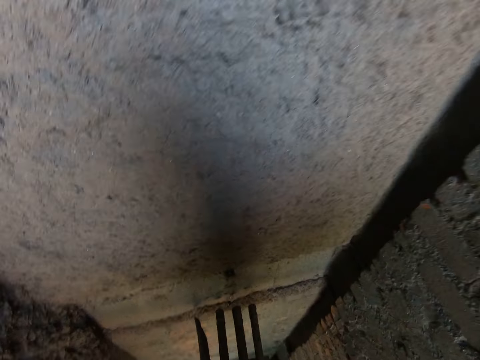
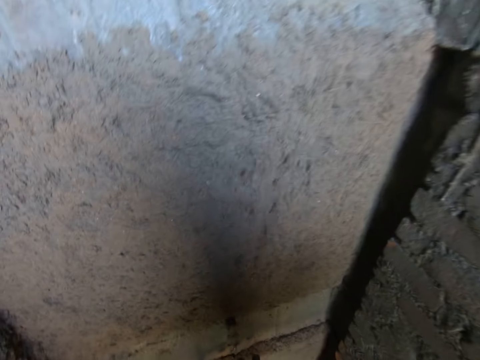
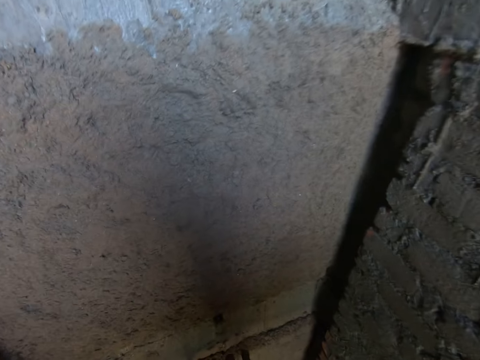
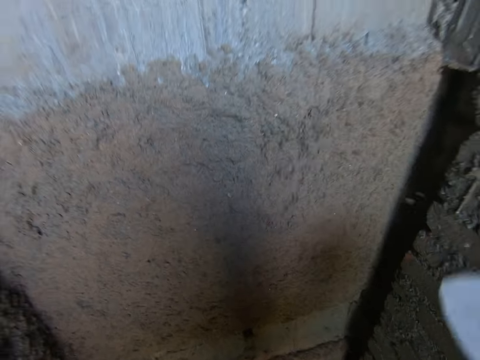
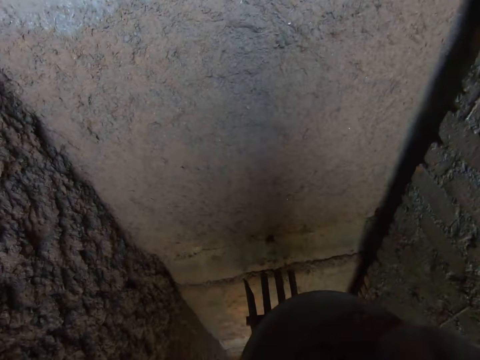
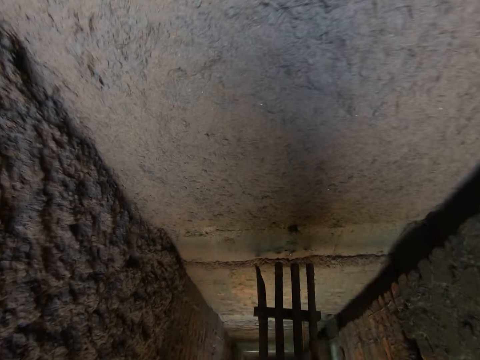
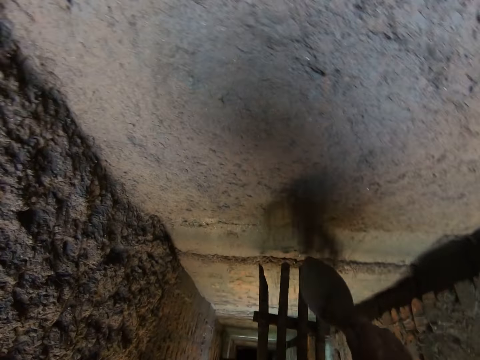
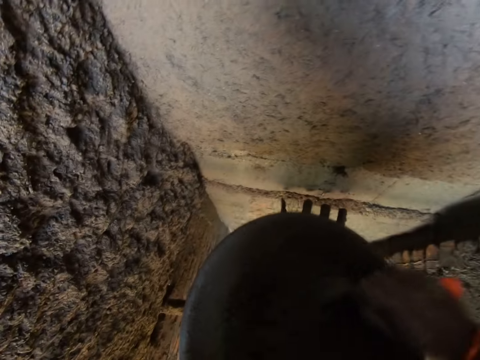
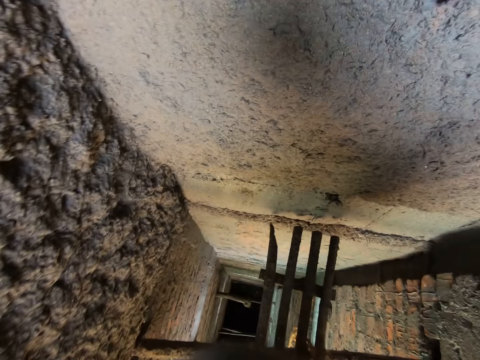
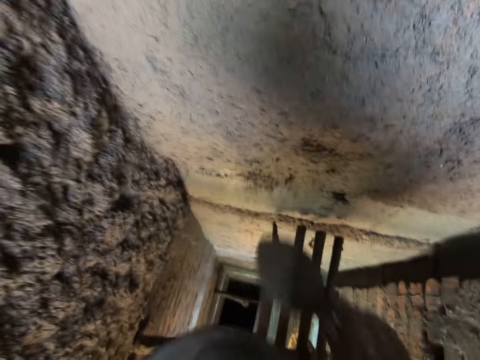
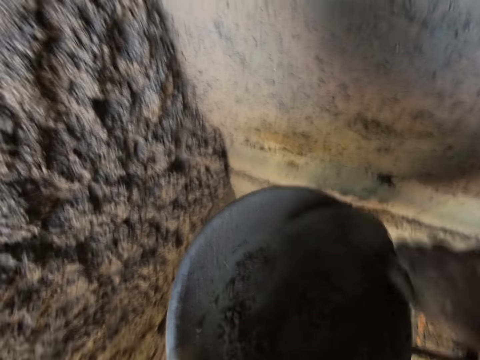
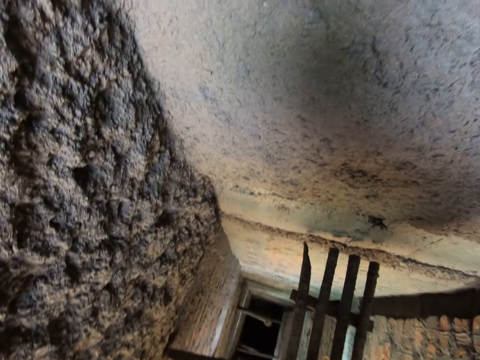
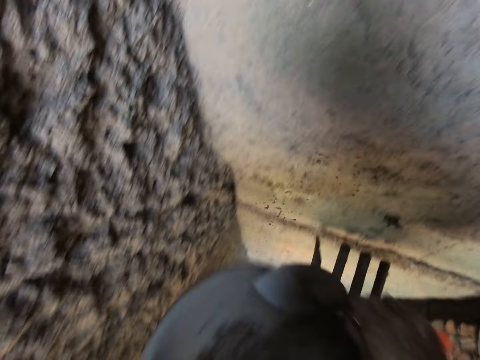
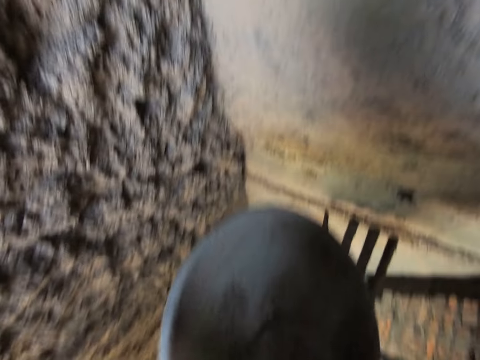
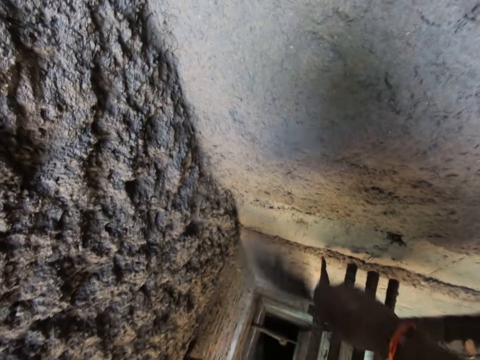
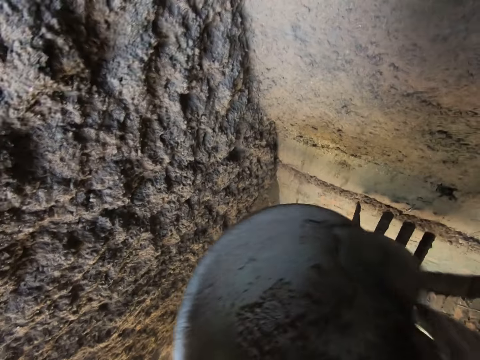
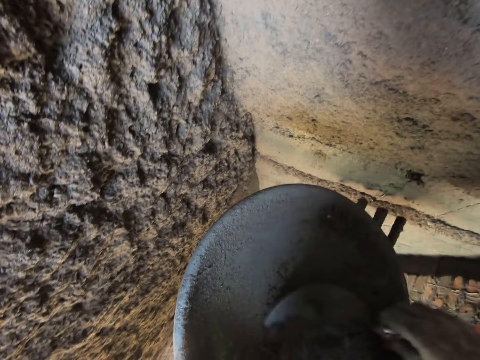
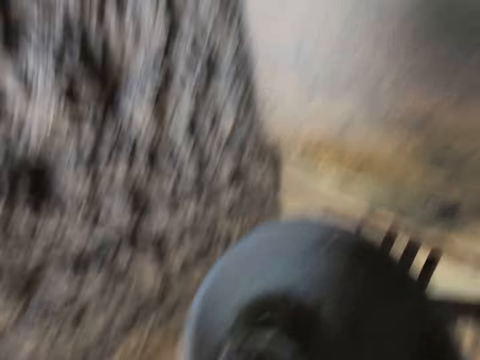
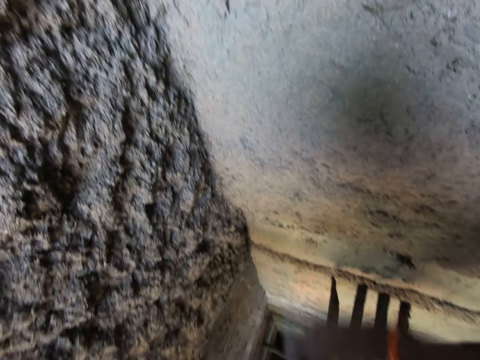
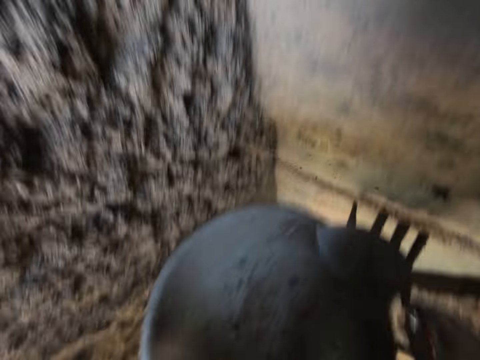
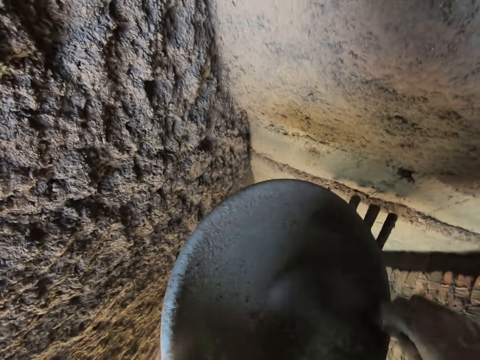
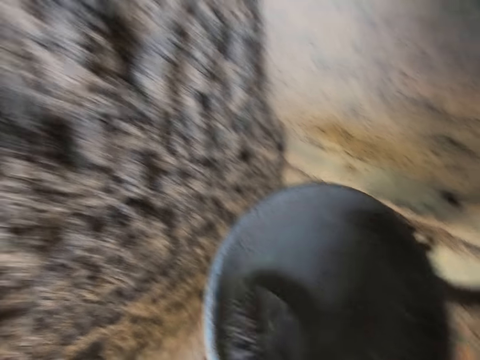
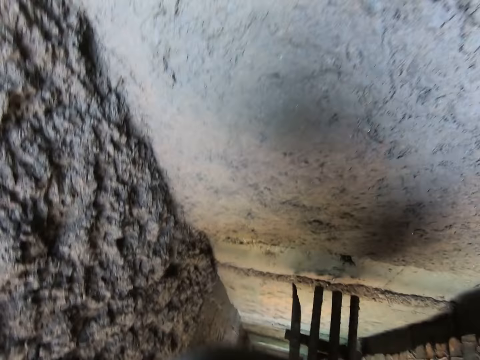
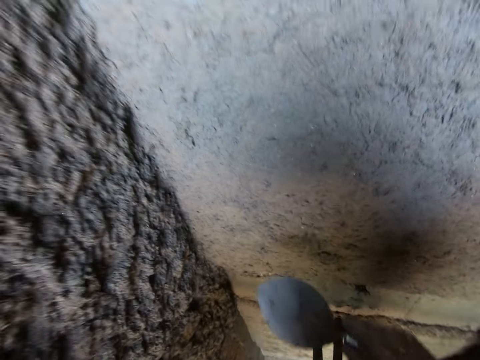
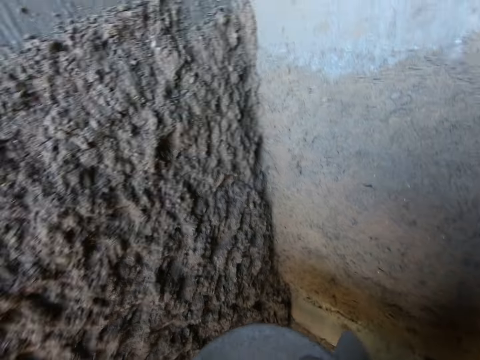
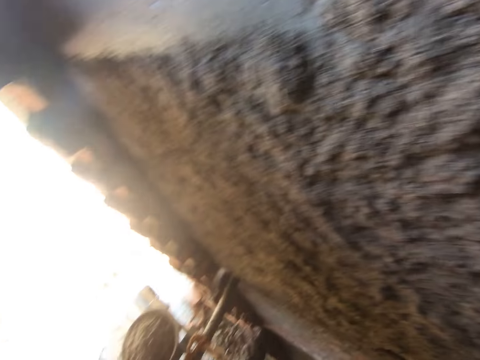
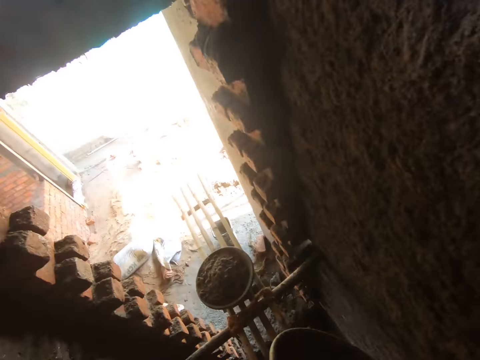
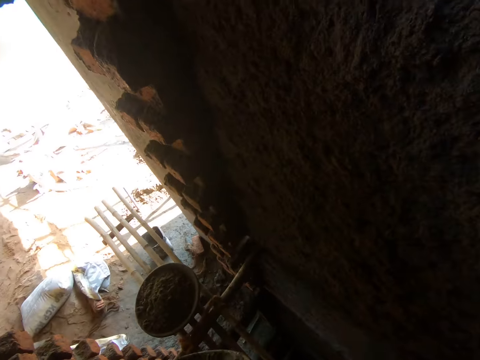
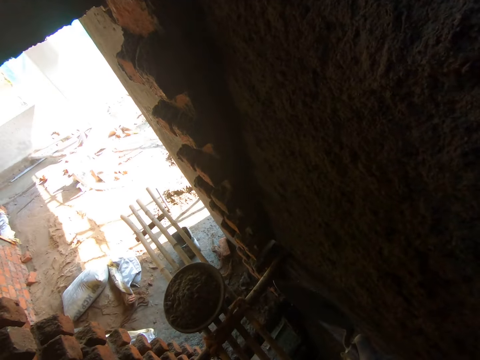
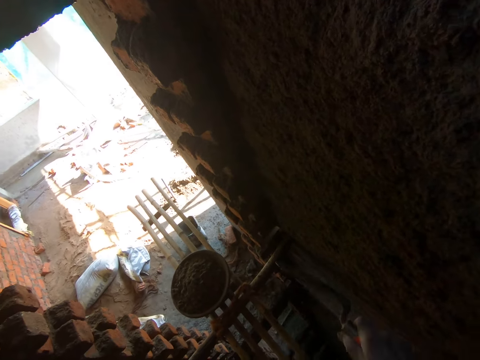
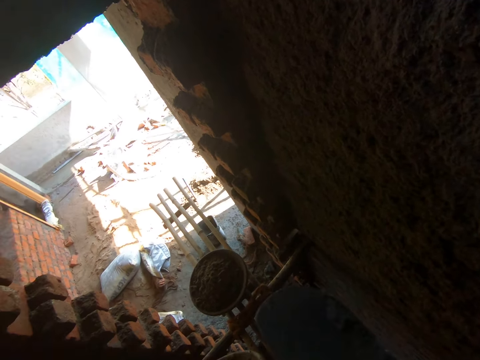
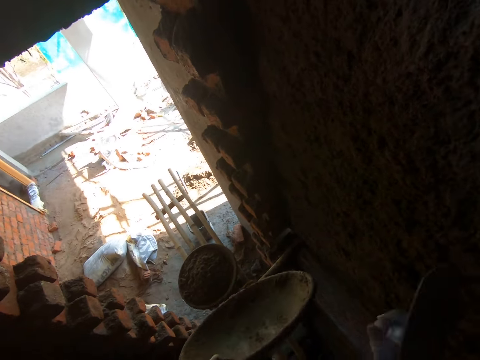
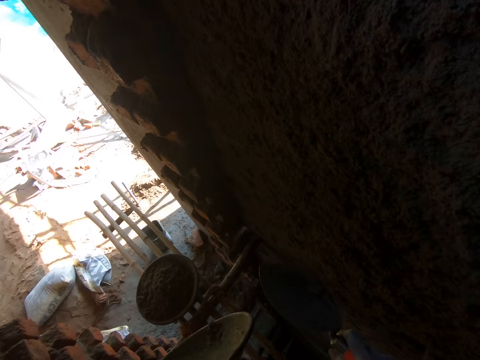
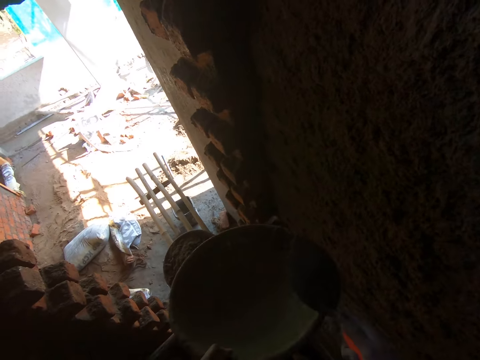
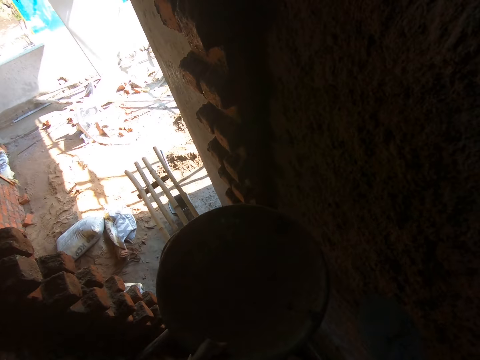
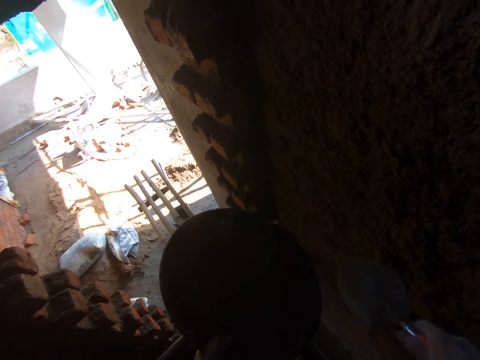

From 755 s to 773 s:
The camera wearer scrapes the basin. They pour the concrete sand on the basin. They scrape the basin. They scoop the concrete sand with a trowel. They pour the concrete sand on the basin. They scrape the basin. They scoop the concrete sand with the trowel. They scoop it again. They pour the concrete sand on the basin. They scrape the basin. They scoop the concrete sand with the trowel. They pour the concrete sand on the basin. They scrape the basin. They scoop the concrete sand with the trowel. They pour the concrete sand on the basin. They hit the hand trowel on the head pan. They slant the basin.

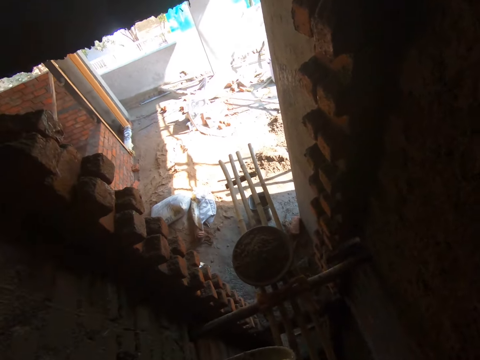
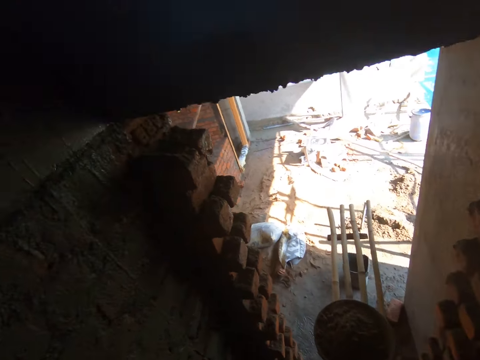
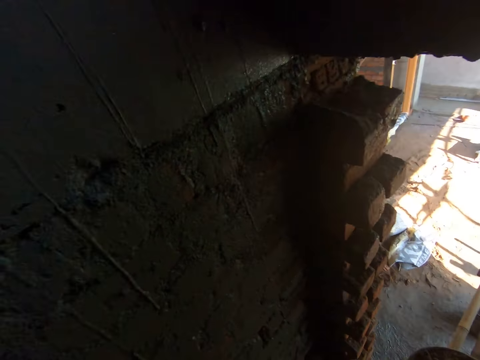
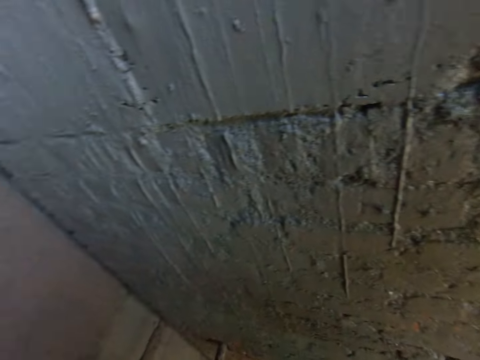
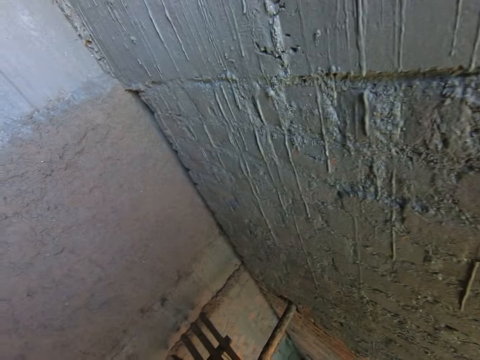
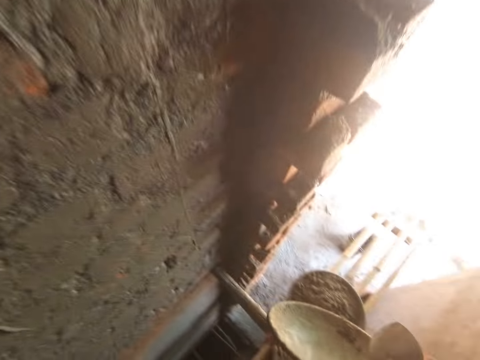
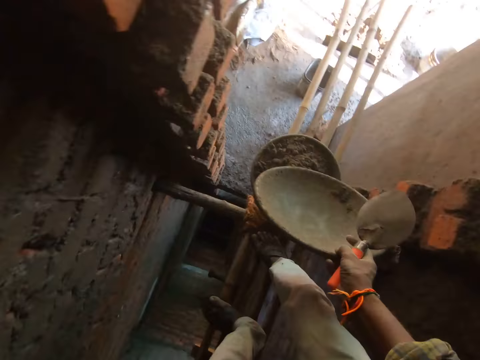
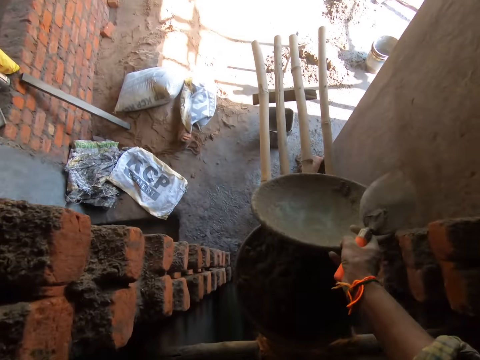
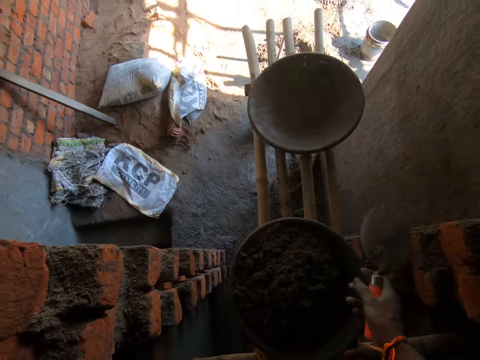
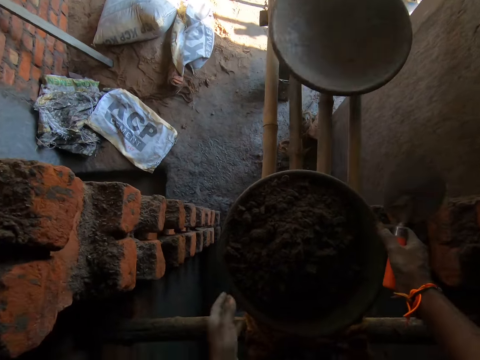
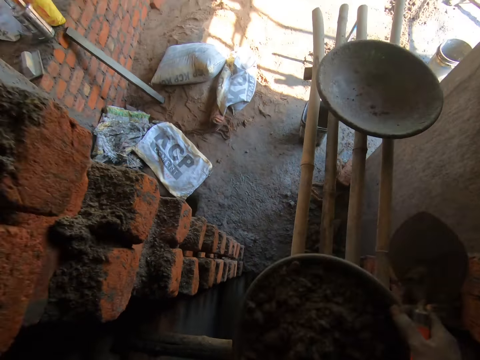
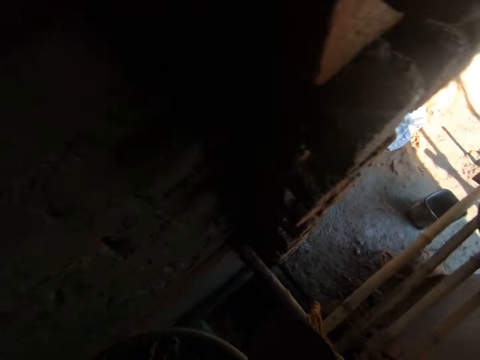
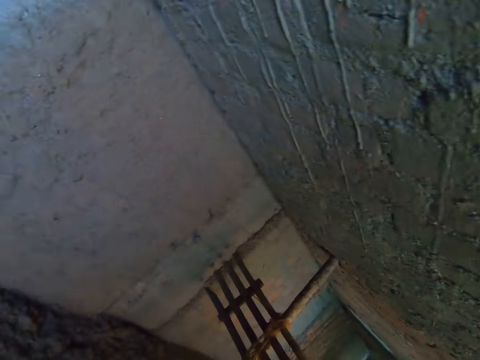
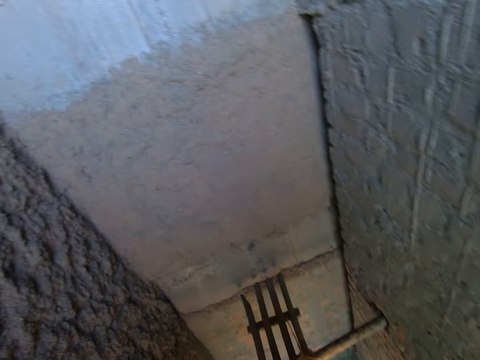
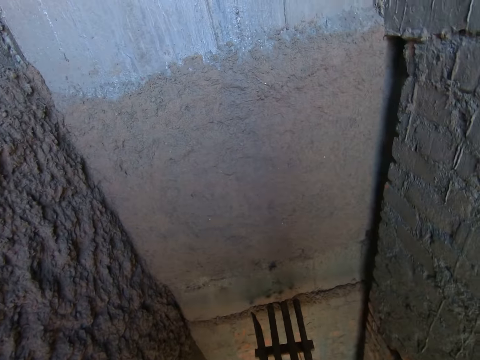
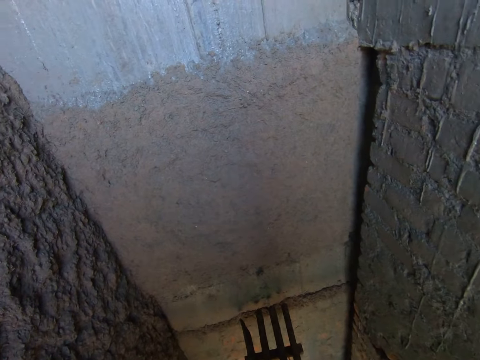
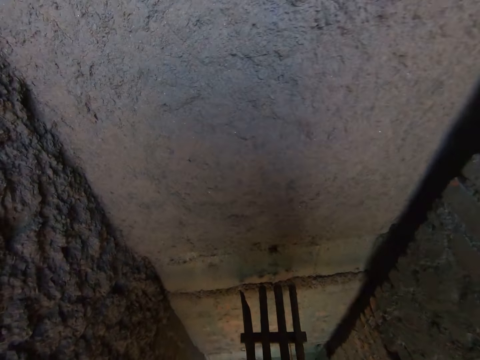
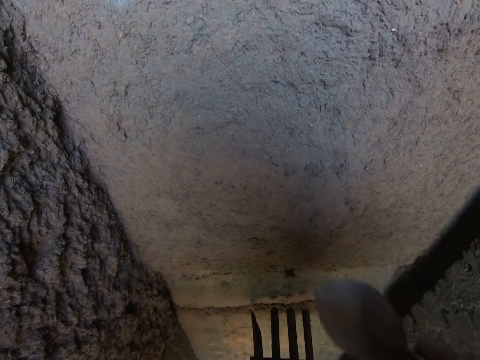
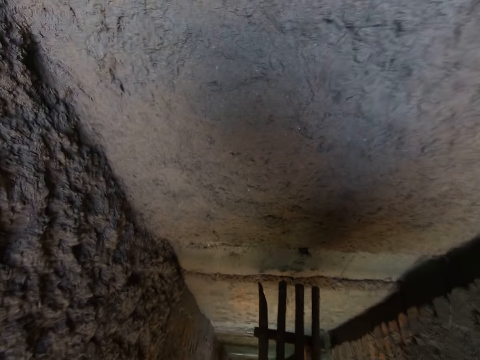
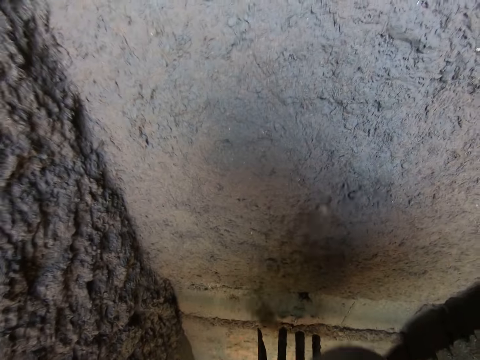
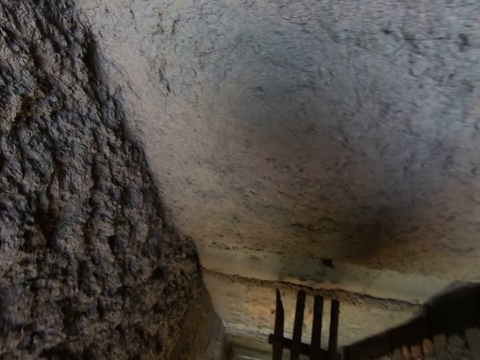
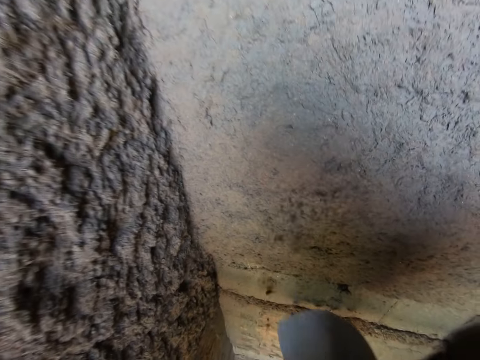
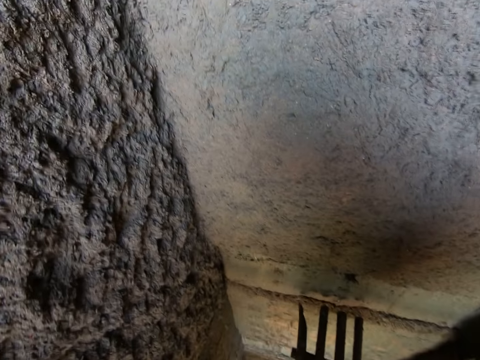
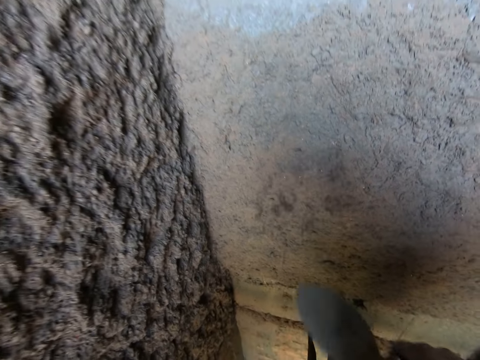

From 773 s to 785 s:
The camera wearer looks around. He drops the head pan on the bamboo scaffolding with his right hand. He holds a basin with concrete sand. He carries the head pan full of mortar from the bamboo scaffolding with his hands. He lifts the basin. He throws mortar from the head pan on a wall with the hand trowel in his right hand. He pours the concrete sand on the basin. He converses with the woman.
